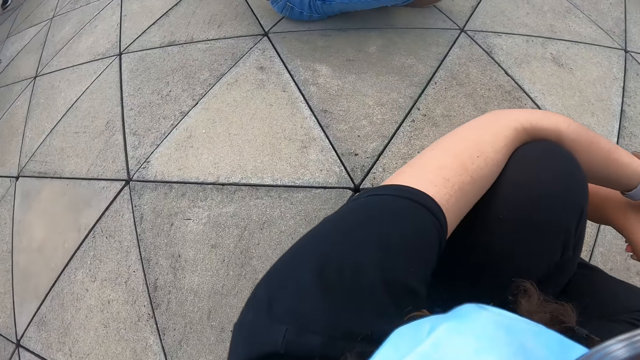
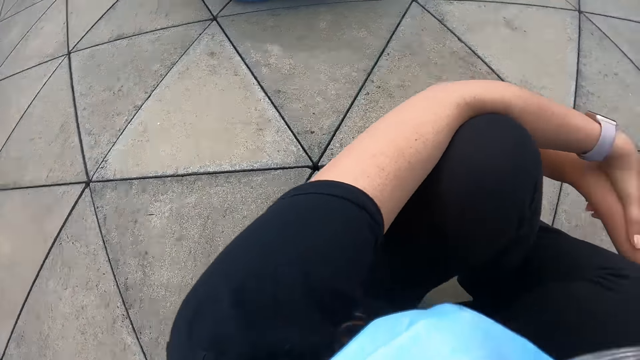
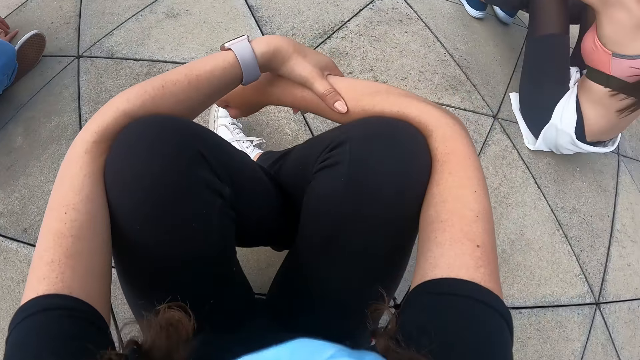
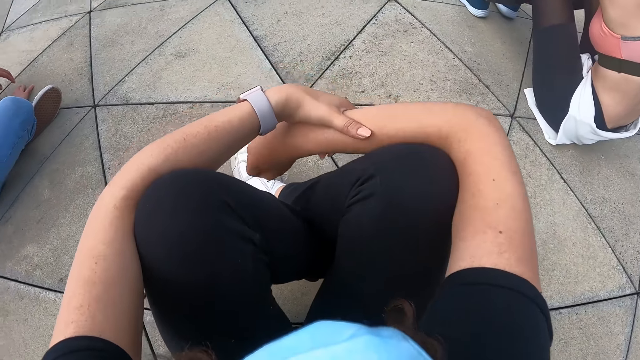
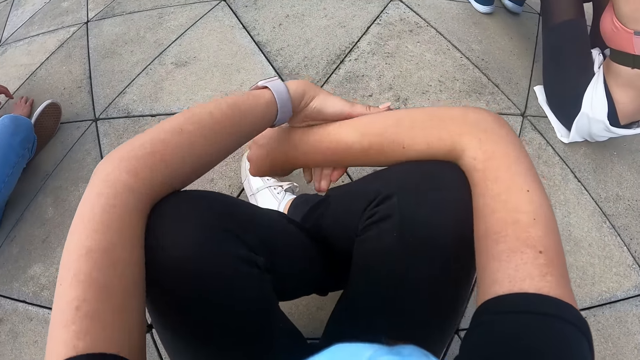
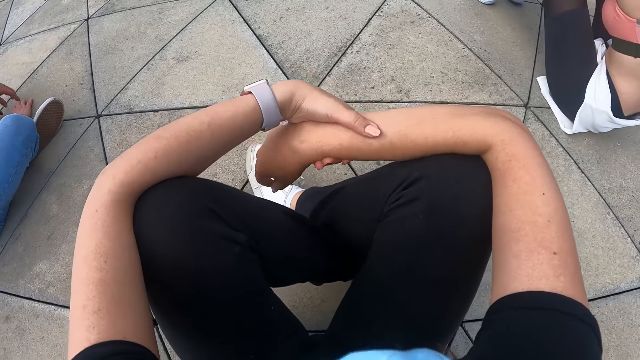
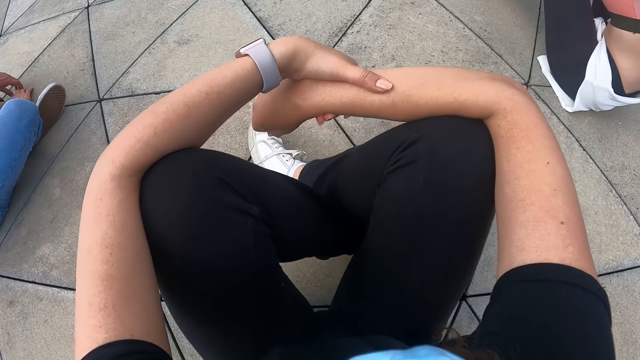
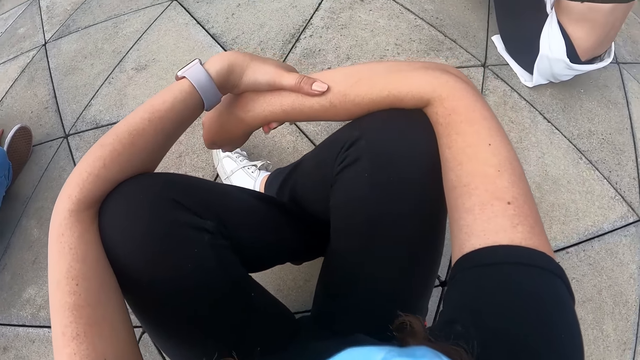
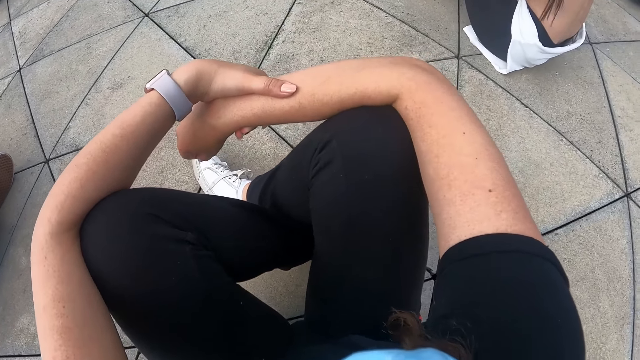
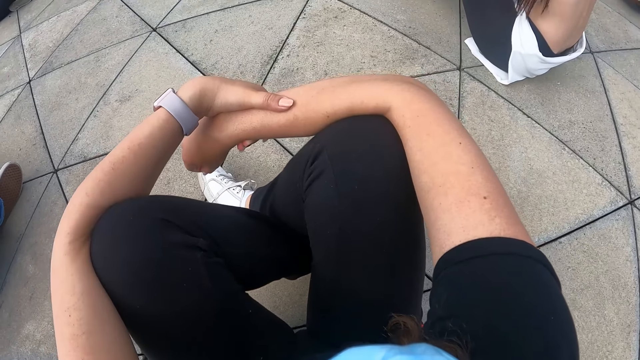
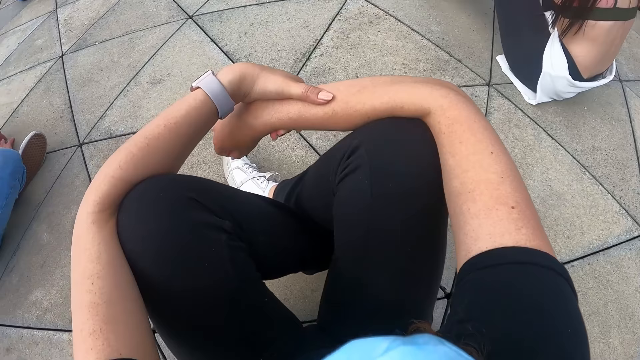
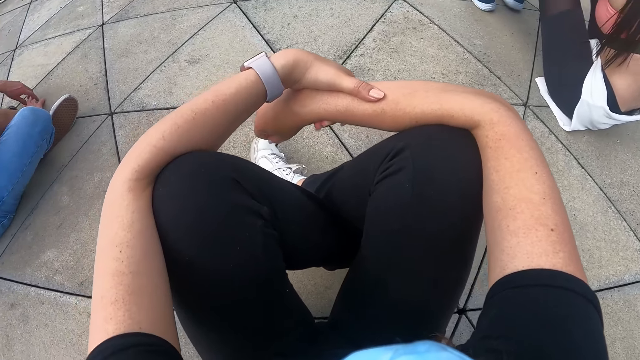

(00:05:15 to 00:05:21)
The camera wearer looks around the field.

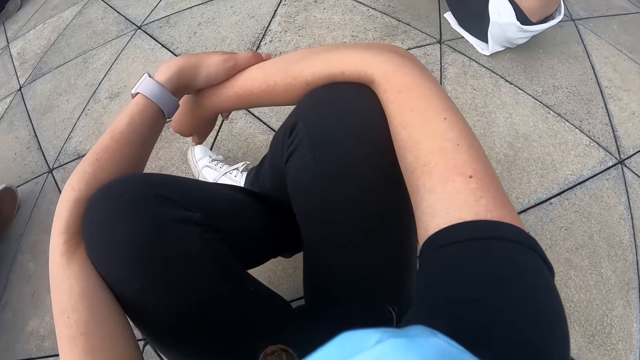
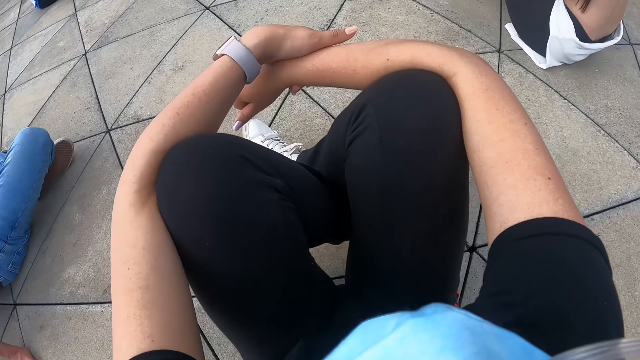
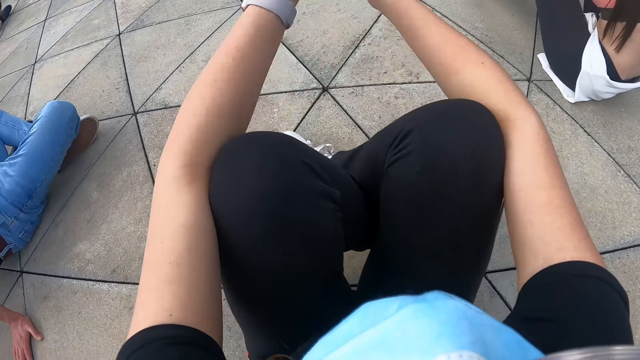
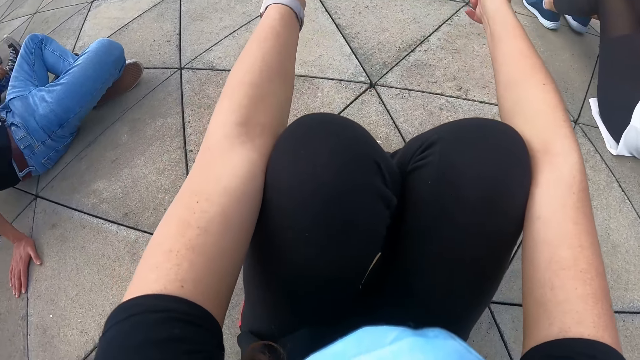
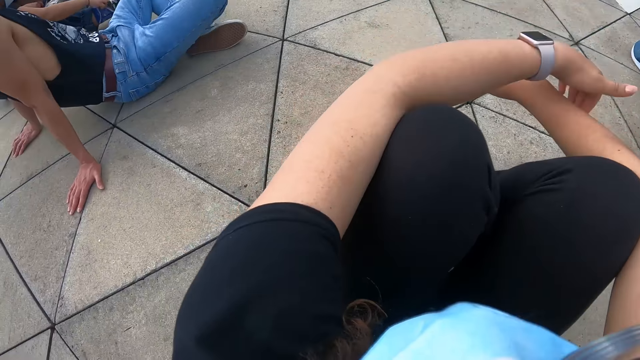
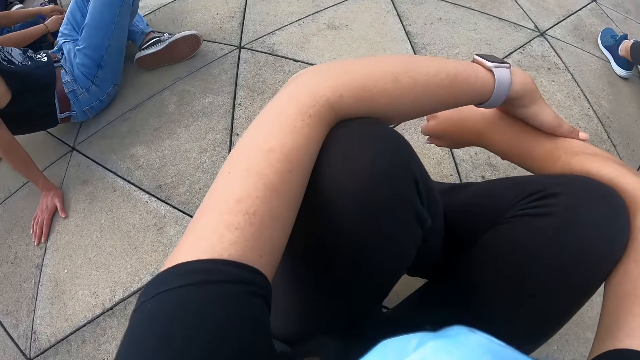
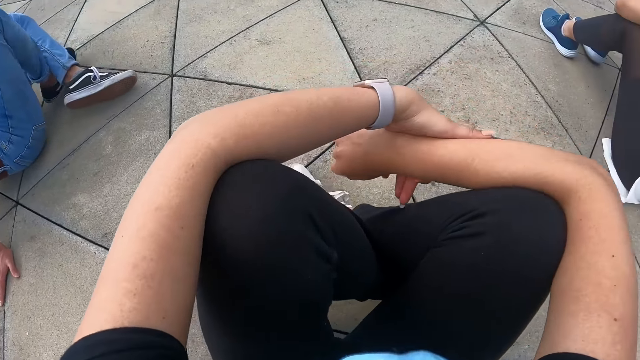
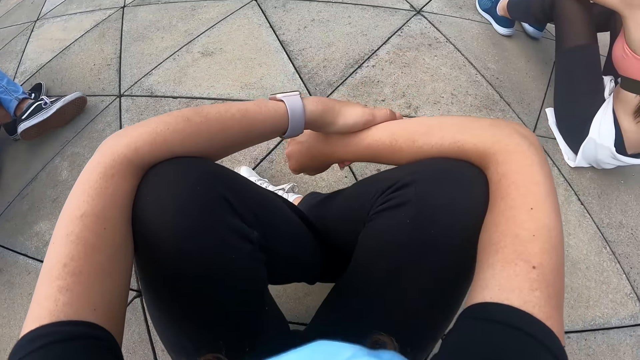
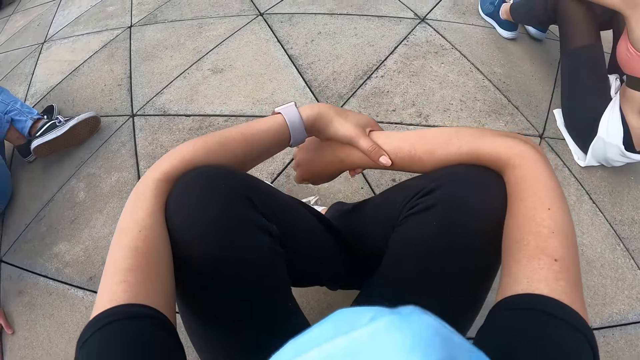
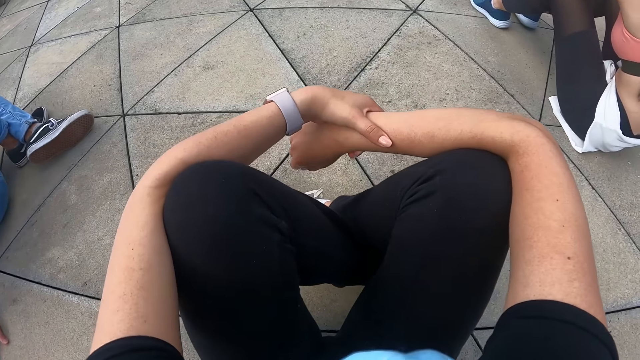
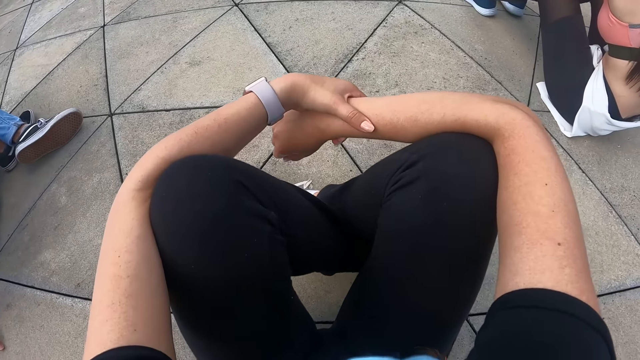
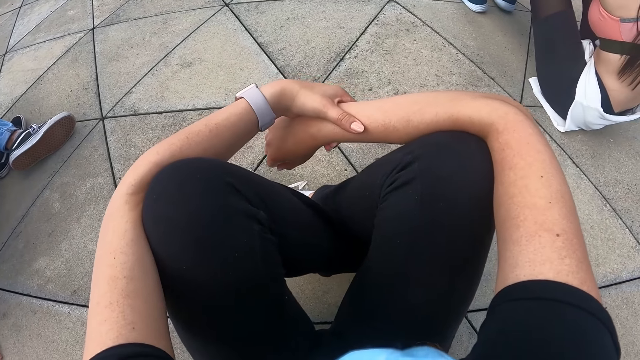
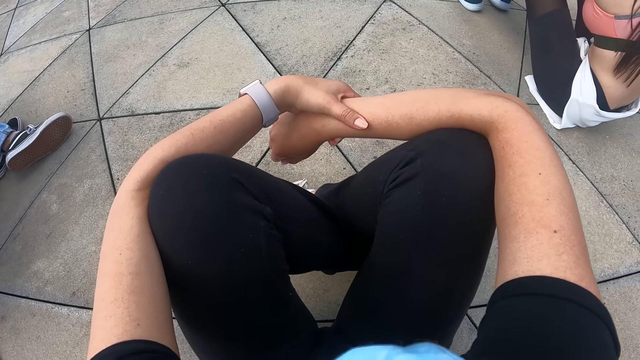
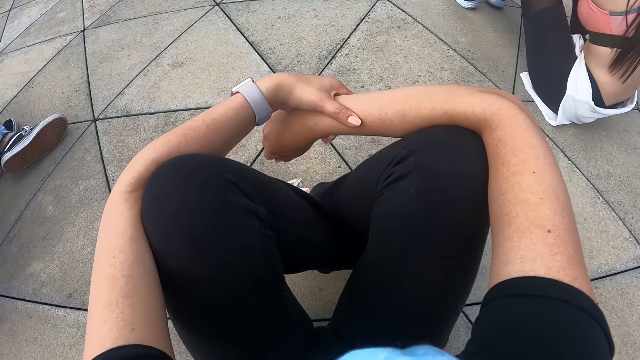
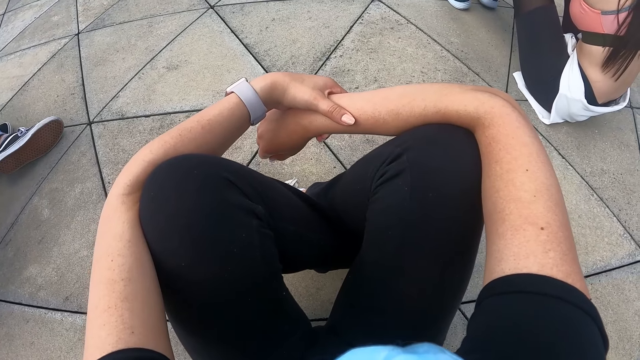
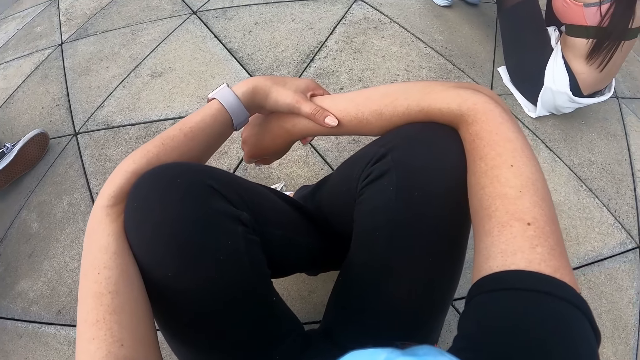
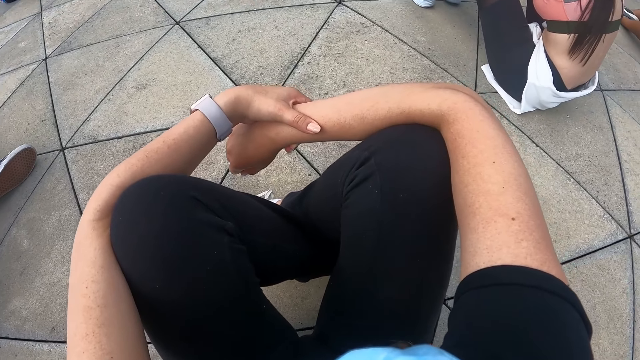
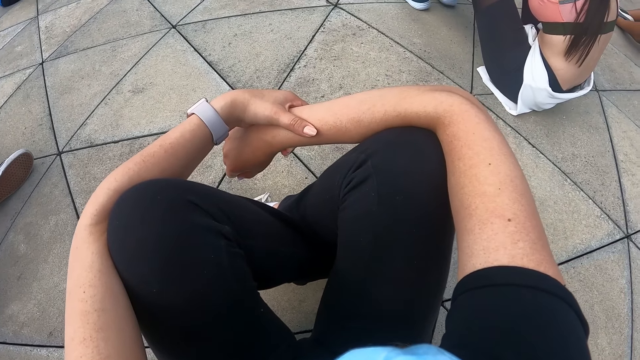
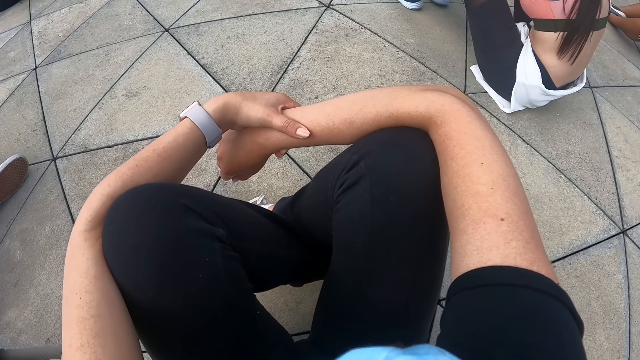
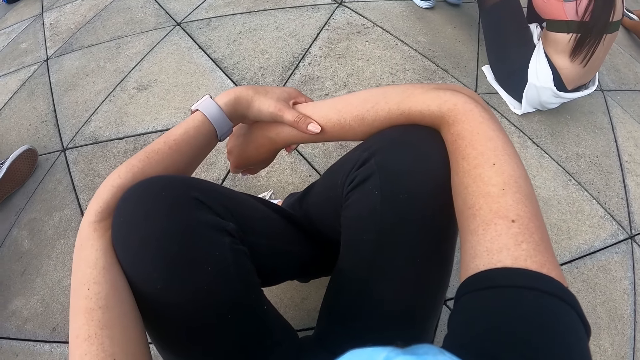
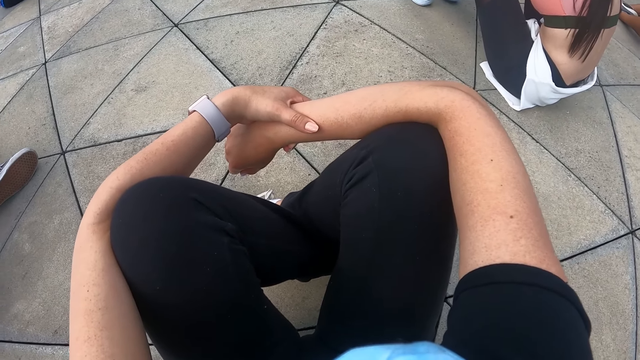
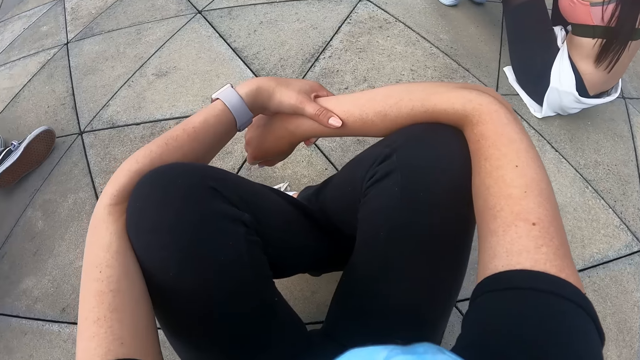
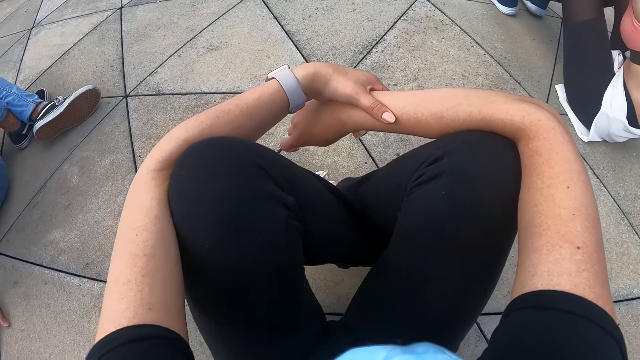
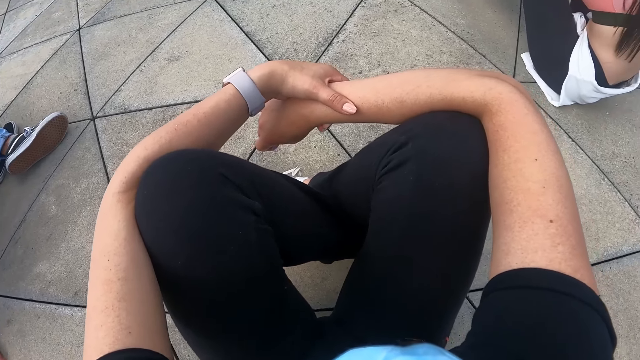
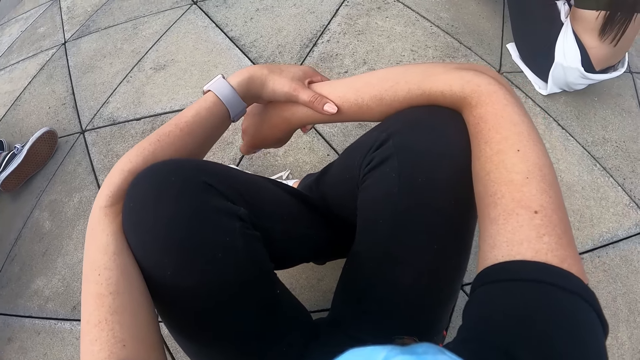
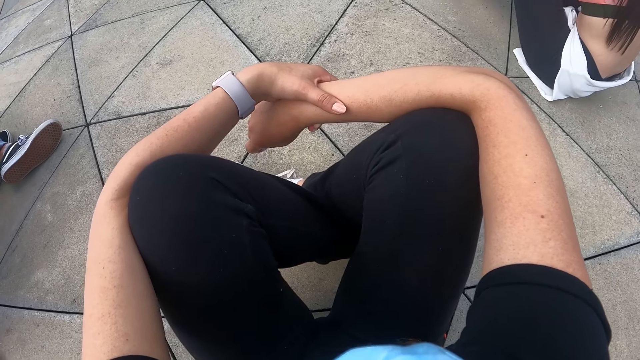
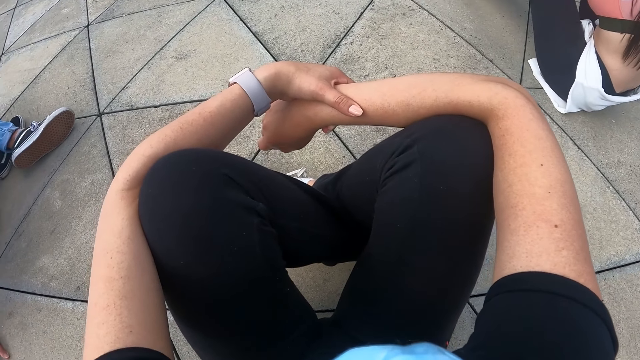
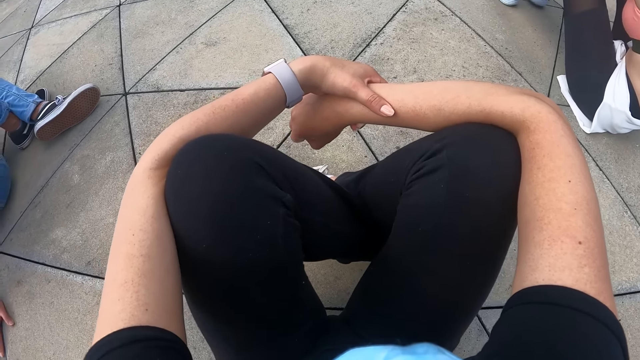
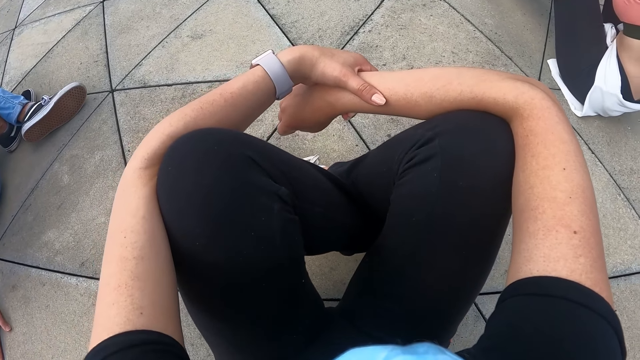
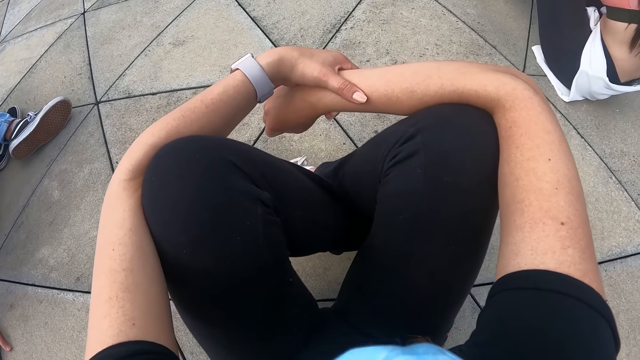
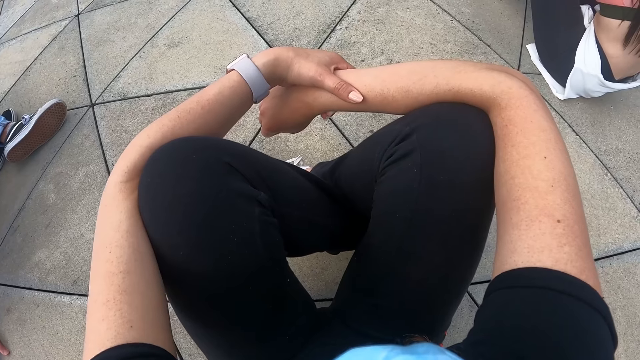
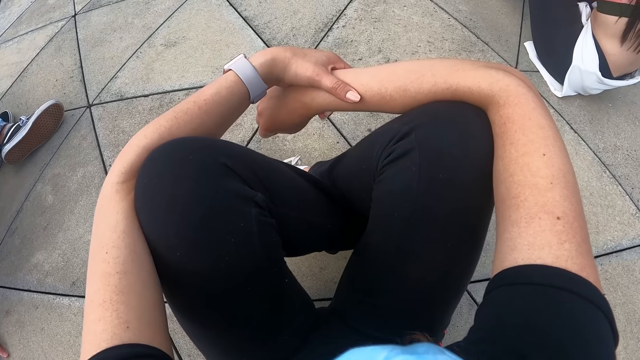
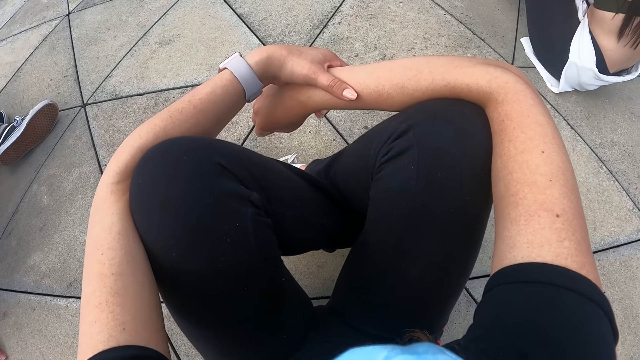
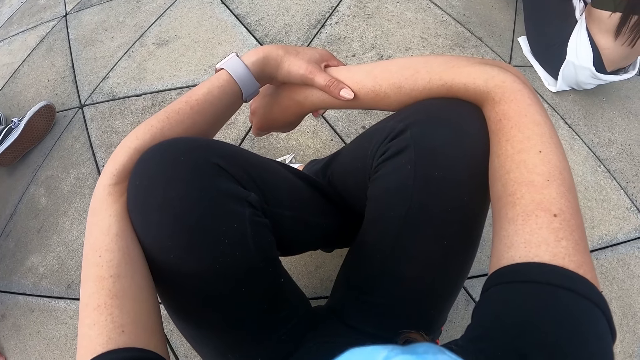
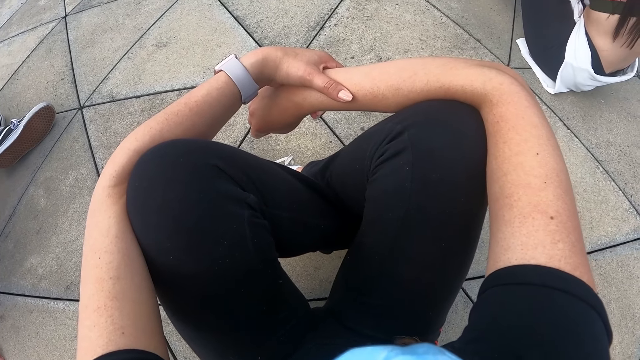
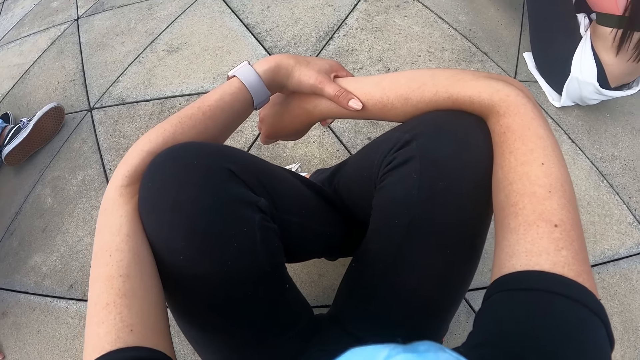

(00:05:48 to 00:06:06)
The camera wearer stretches her hands. She drops her hands on her legs.
